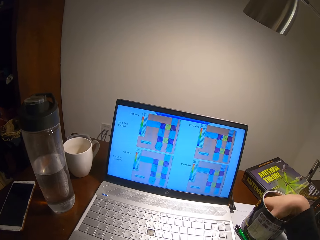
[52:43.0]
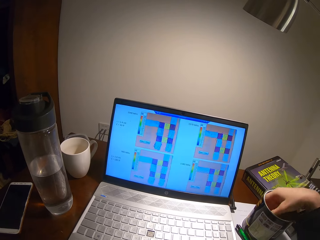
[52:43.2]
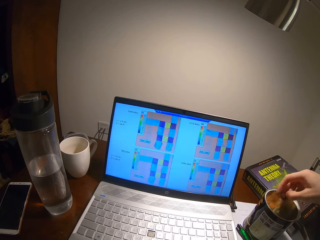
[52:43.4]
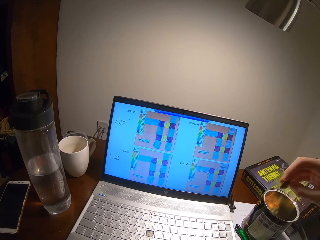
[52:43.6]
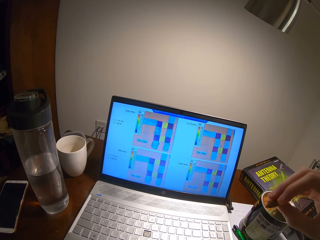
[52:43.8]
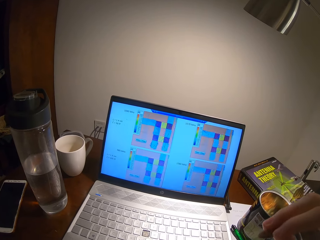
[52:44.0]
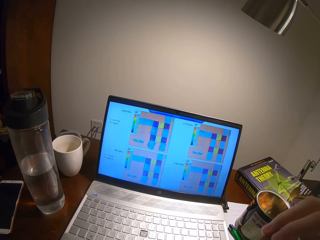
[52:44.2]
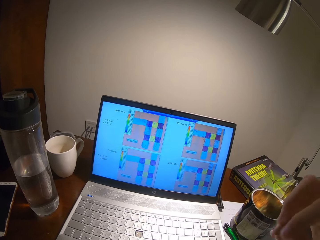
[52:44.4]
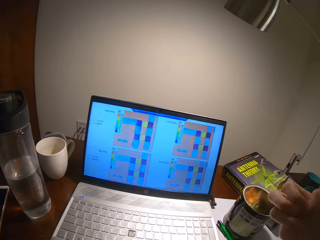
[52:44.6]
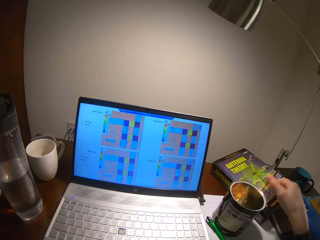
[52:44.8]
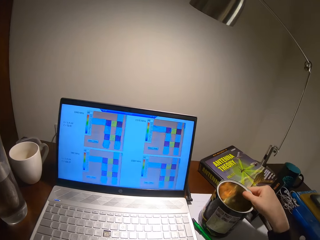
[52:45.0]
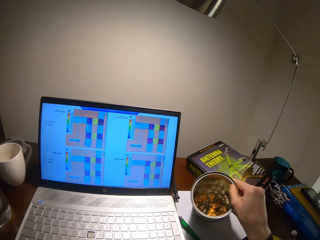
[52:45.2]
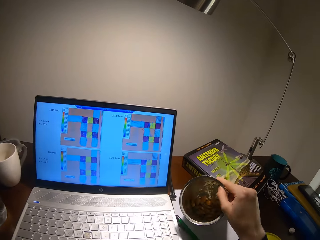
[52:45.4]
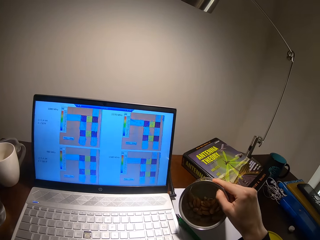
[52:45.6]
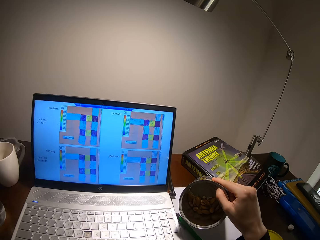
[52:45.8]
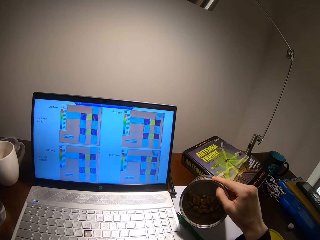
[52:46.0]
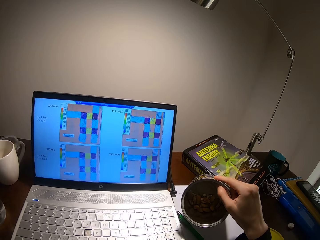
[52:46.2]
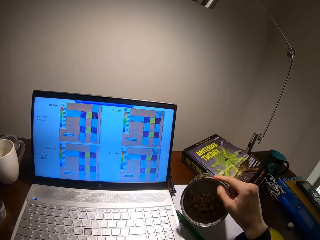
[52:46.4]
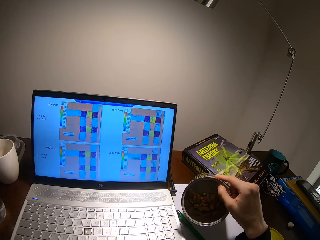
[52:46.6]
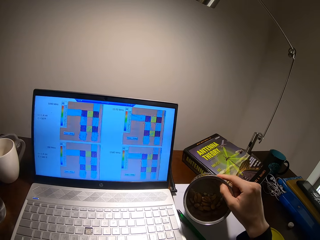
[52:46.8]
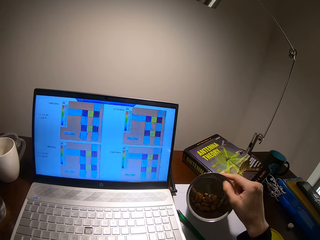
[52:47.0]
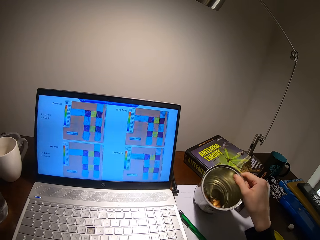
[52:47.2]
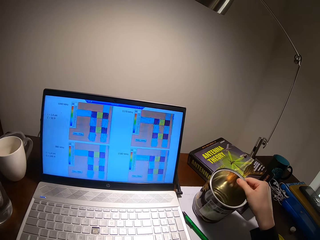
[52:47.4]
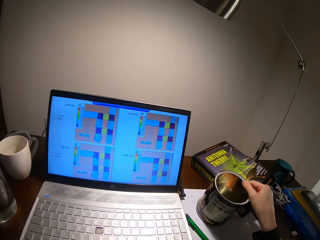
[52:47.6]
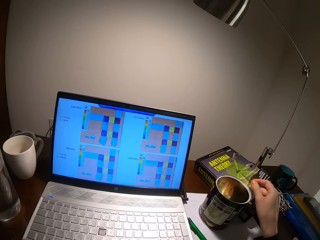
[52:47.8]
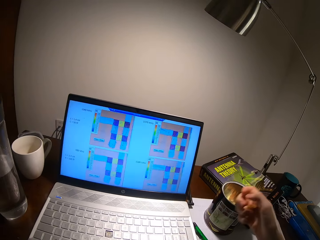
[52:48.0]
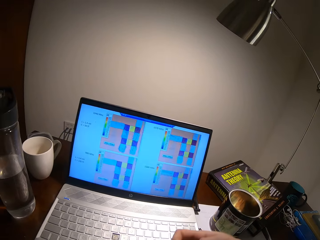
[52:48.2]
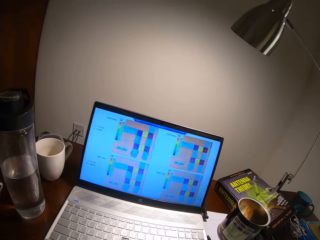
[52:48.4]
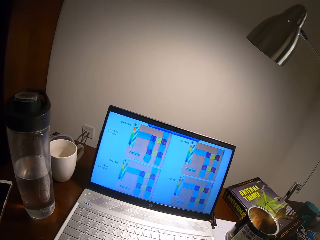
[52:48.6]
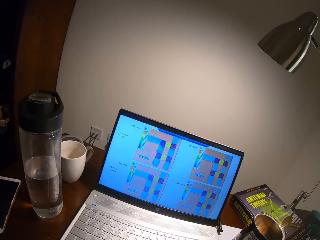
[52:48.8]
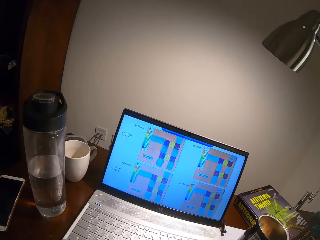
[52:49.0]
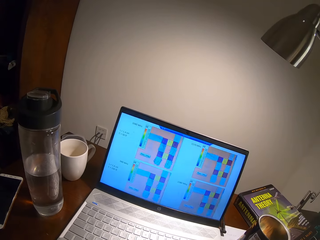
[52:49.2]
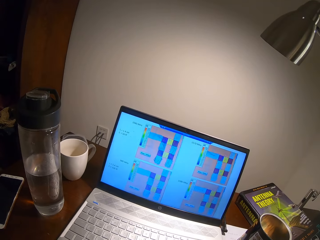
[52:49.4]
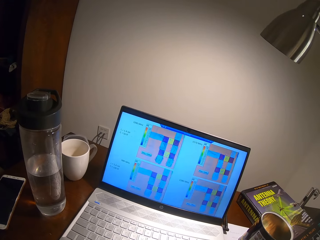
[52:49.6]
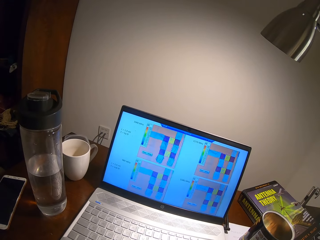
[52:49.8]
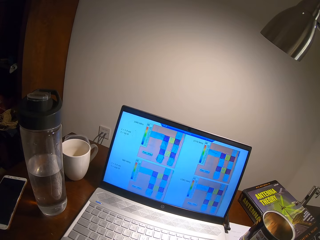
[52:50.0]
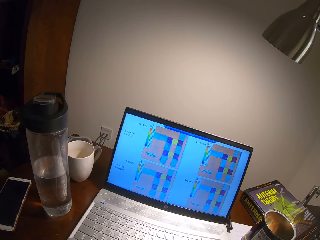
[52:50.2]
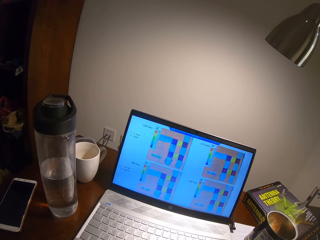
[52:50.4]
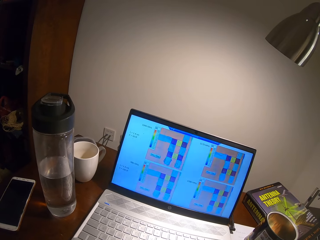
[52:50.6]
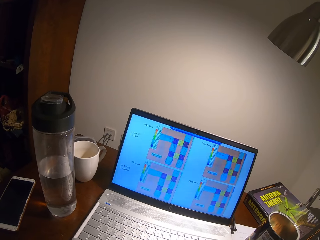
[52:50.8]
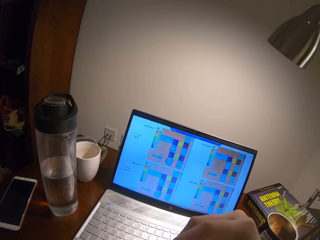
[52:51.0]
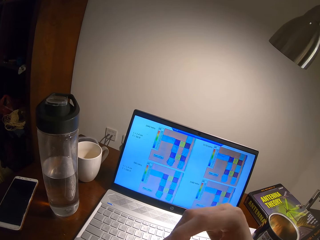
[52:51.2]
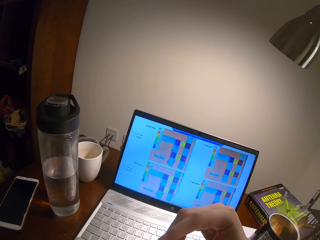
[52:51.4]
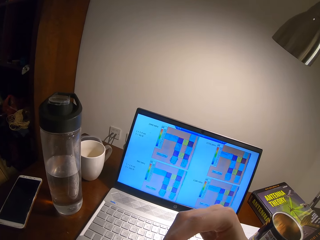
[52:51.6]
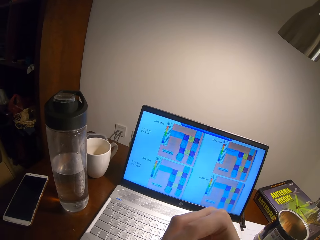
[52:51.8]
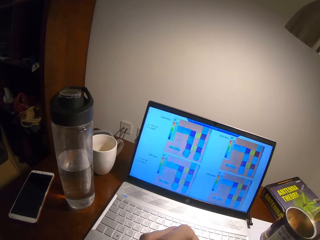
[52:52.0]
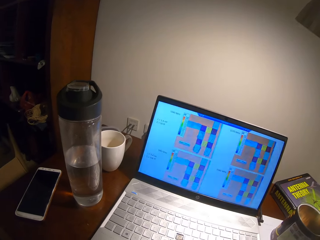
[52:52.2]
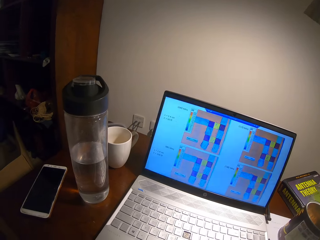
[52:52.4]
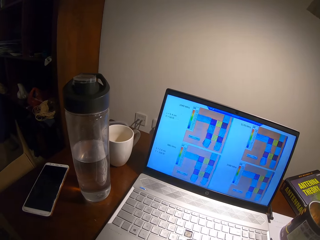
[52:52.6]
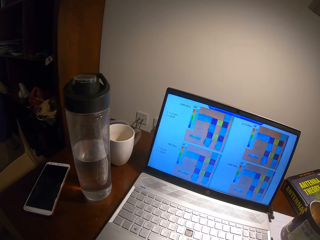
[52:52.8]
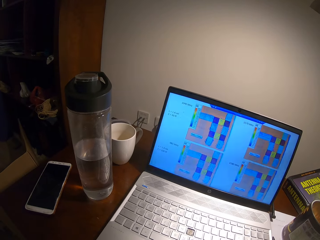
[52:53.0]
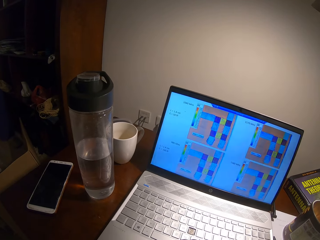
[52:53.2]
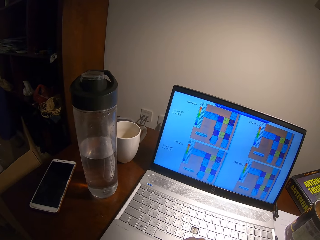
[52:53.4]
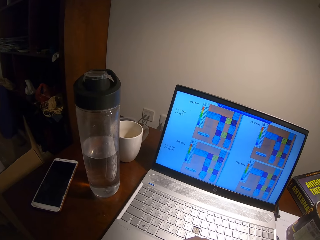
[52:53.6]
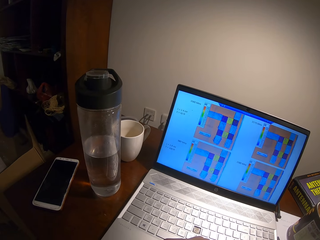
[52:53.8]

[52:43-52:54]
The camera wearer holds a tin. They turn around.

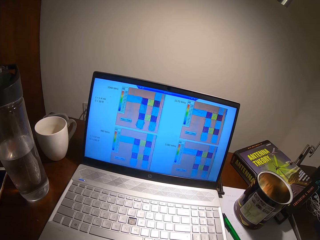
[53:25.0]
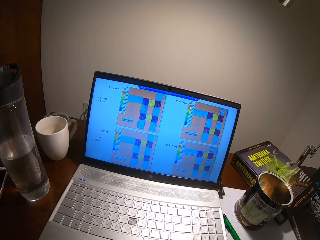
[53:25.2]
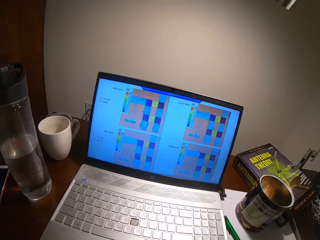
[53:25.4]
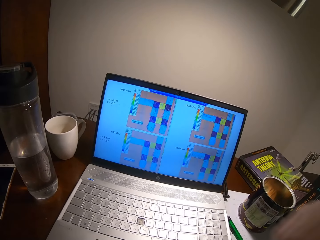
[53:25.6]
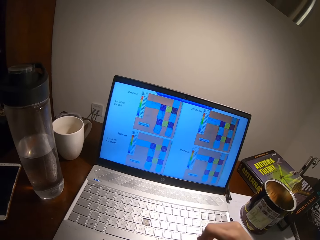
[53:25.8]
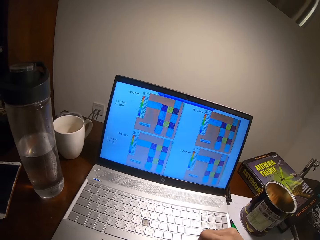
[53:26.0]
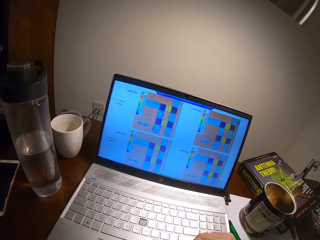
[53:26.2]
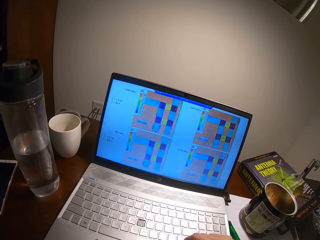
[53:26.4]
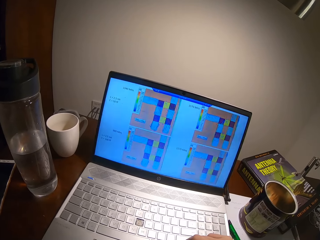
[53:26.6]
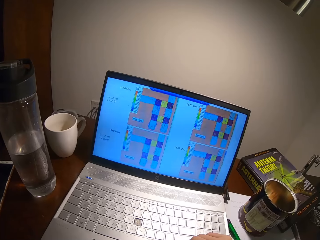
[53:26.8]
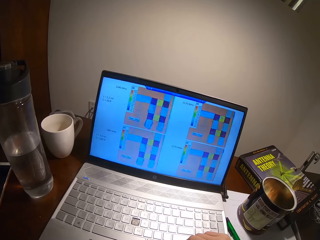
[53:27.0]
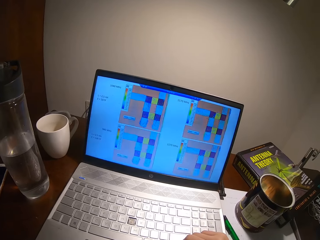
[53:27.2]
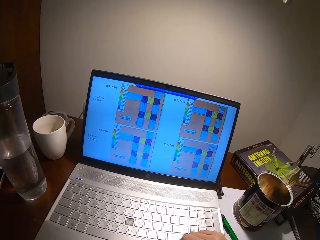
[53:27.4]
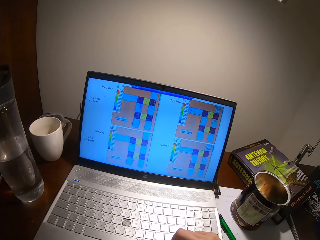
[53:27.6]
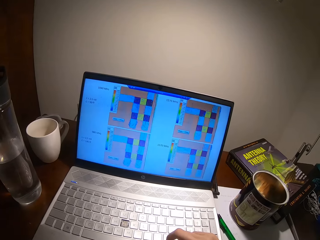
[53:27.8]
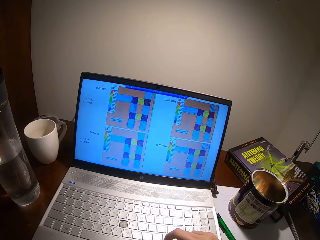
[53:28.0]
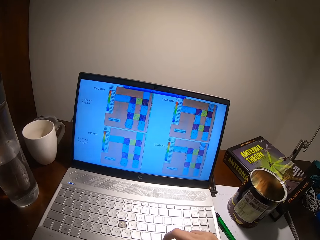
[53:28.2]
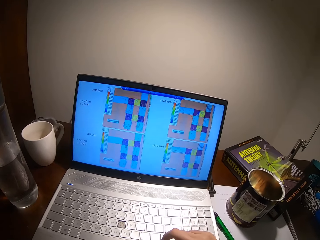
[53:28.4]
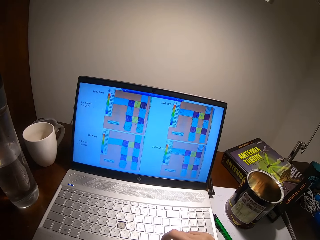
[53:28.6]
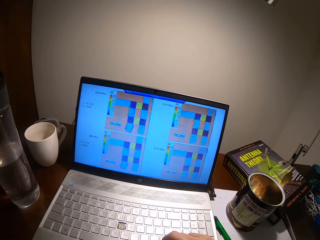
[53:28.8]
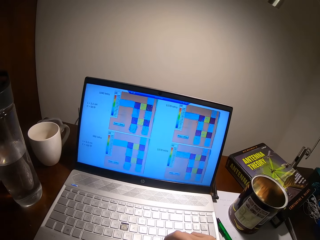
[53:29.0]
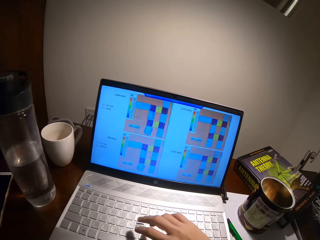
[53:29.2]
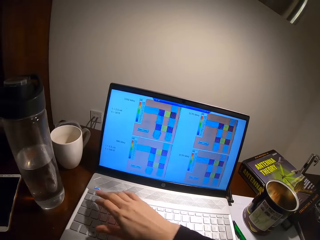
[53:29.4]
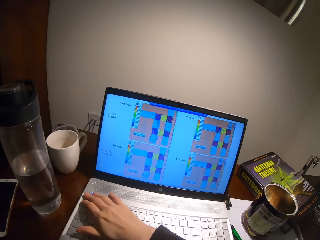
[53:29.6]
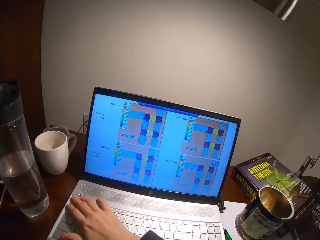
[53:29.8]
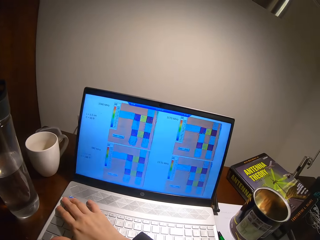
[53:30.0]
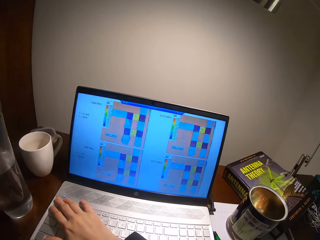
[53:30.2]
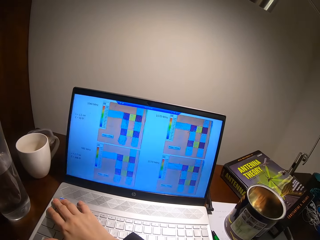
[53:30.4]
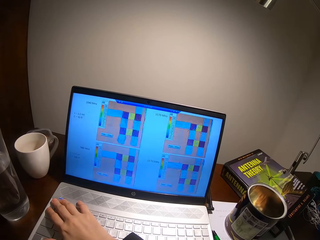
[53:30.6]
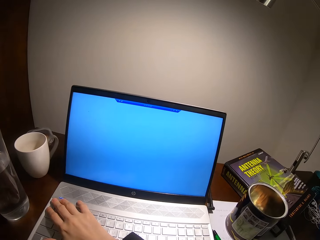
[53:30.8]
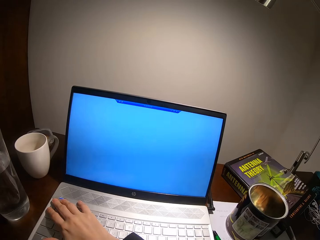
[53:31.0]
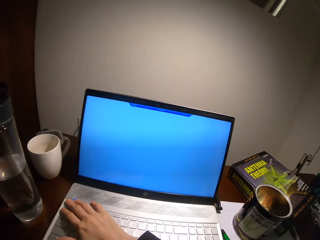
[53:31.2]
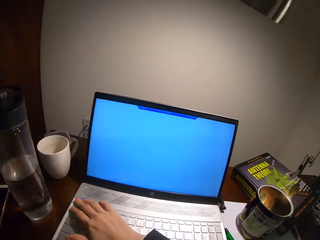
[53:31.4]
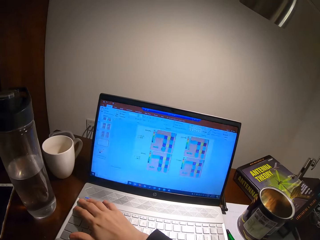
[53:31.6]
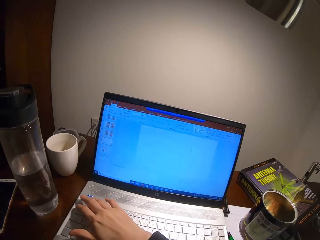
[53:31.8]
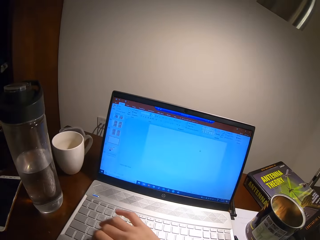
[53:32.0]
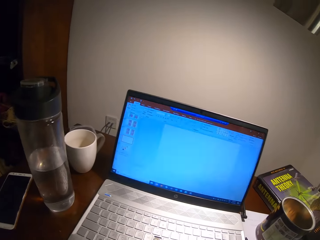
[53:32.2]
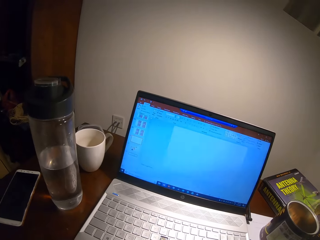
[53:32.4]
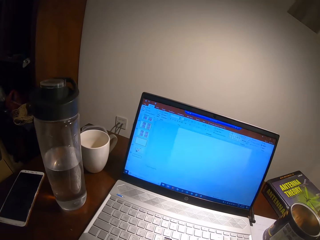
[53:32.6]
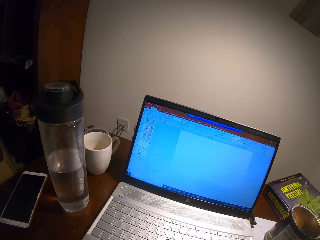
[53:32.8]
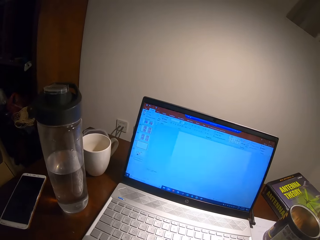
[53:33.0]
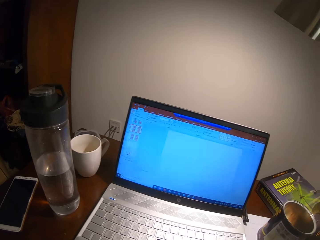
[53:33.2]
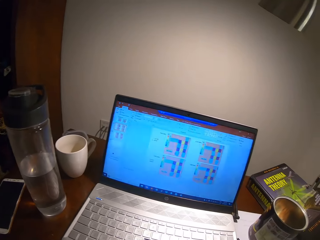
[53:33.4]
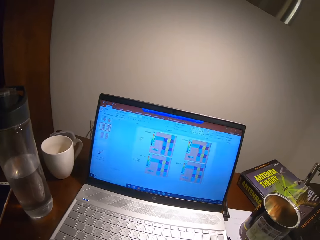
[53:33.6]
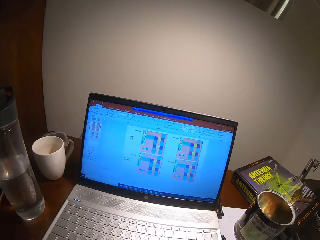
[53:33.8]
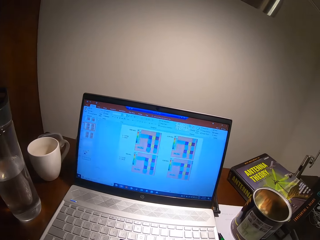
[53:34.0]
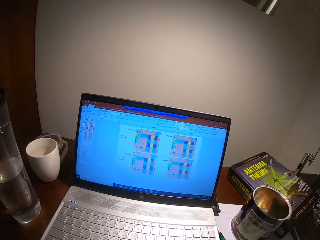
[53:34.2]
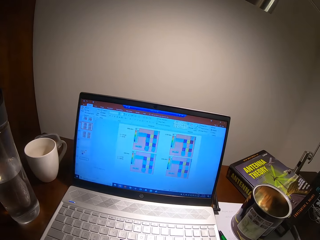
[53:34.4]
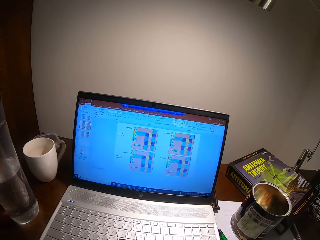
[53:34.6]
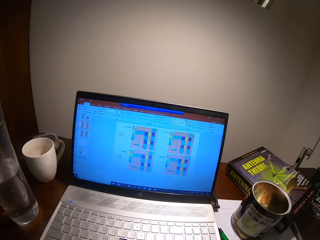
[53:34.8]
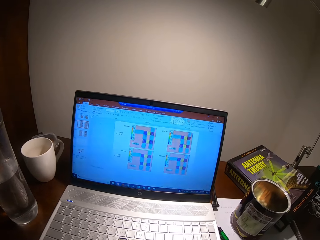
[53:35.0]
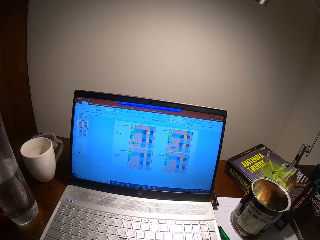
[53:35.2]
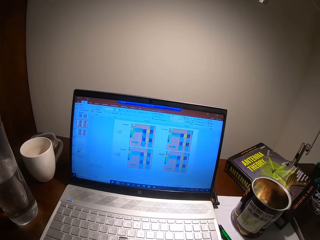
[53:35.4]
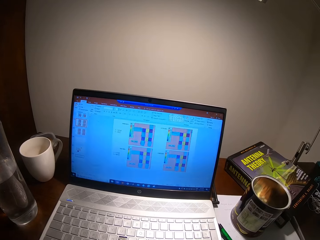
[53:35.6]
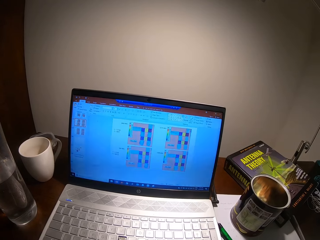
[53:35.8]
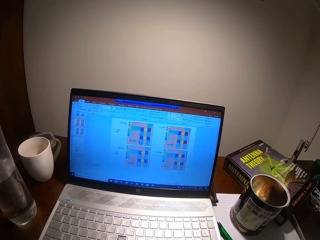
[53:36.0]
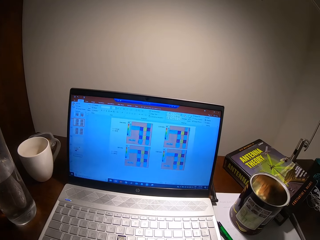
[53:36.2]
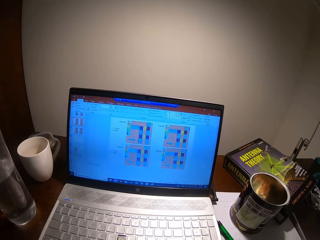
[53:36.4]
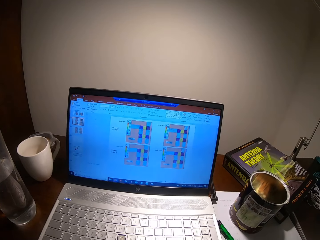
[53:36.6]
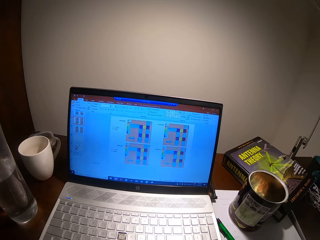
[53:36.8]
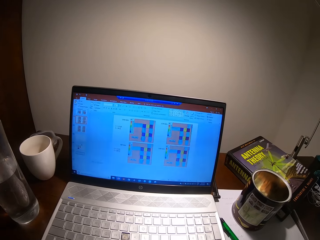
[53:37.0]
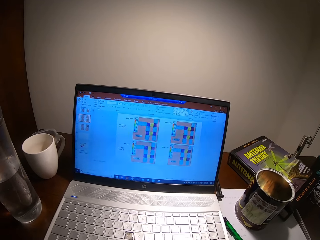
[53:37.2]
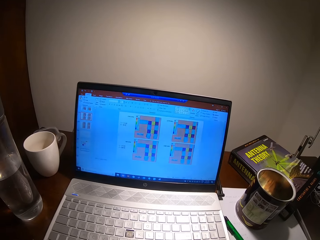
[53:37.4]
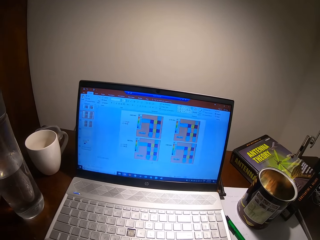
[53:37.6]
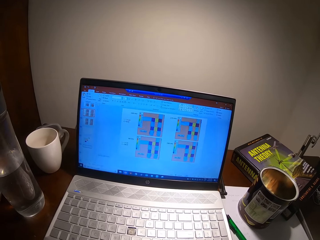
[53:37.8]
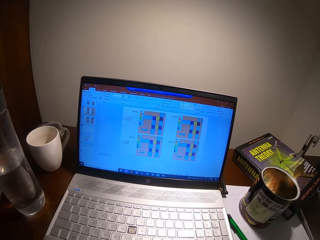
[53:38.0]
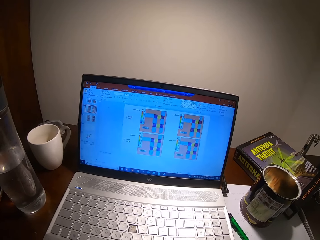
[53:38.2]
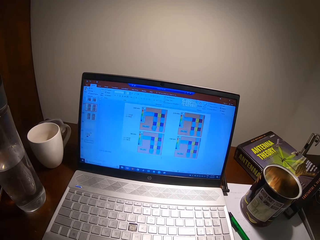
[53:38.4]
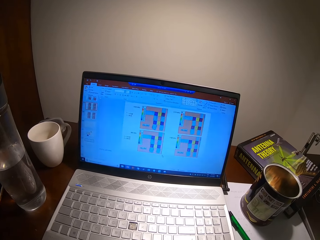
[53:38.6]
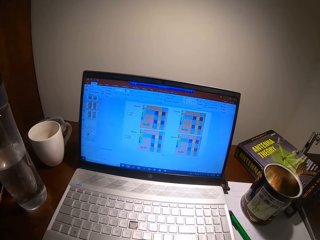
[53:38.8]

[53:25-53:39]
The camera wearer types on a keyboard. They adjust images on the screen. They type on a keyboard. They turn around.
